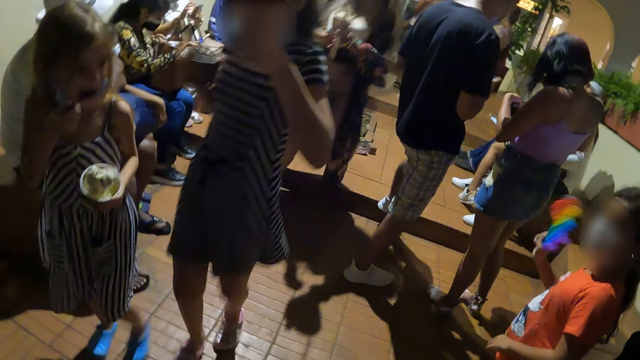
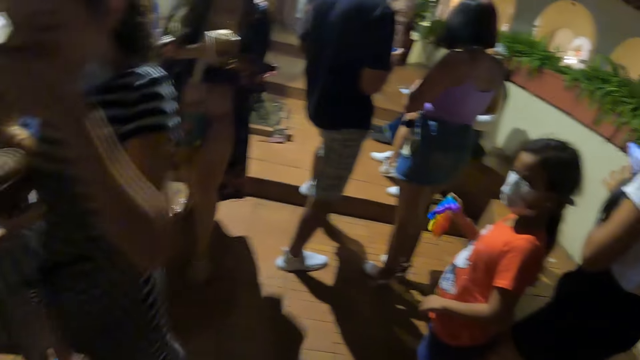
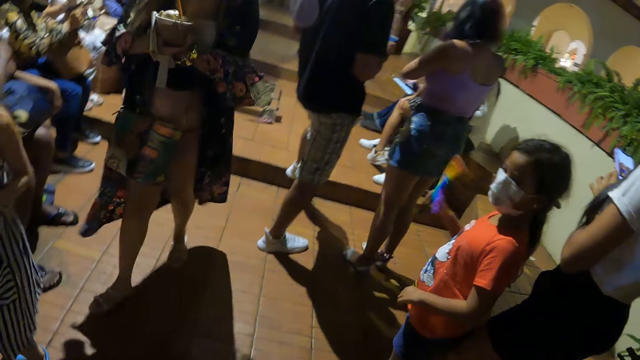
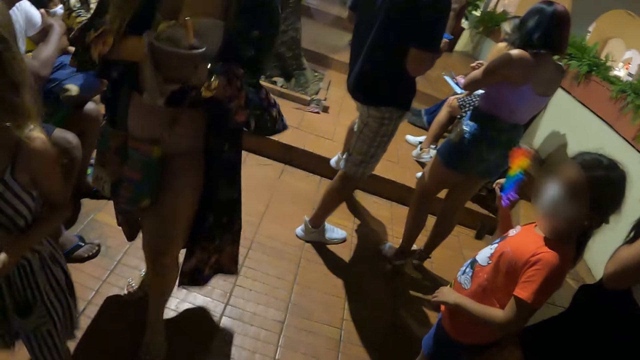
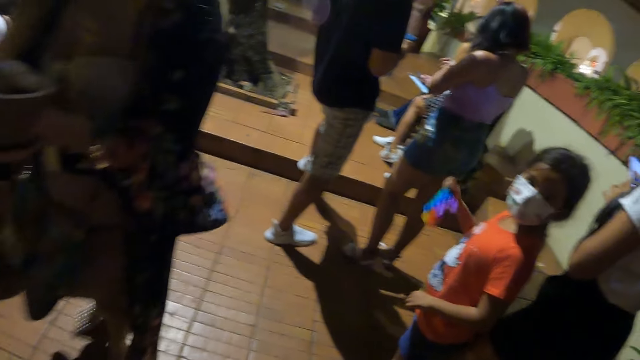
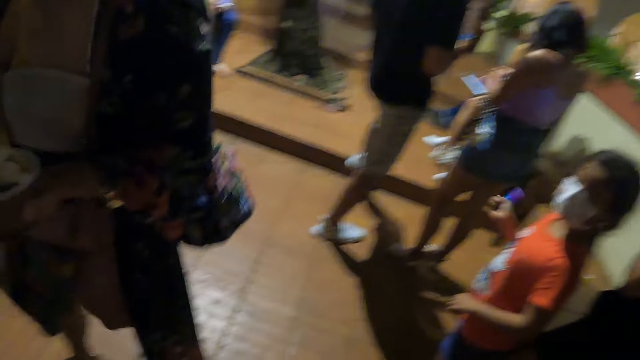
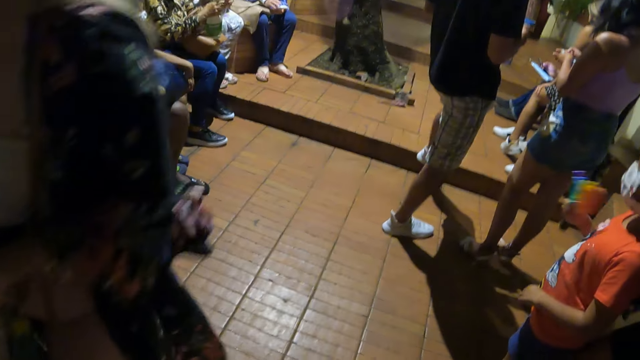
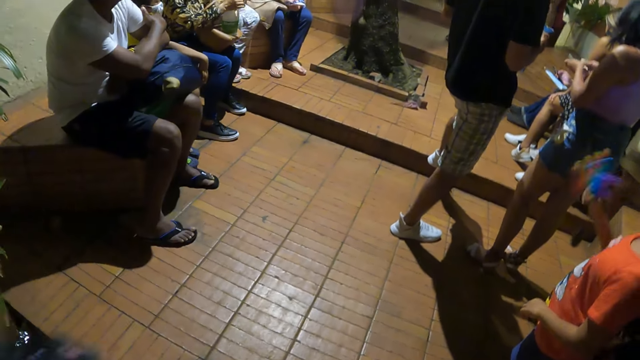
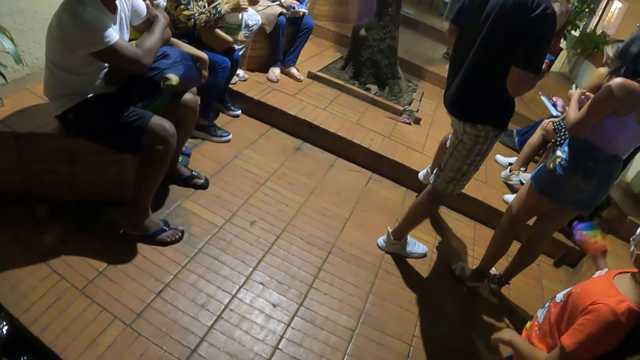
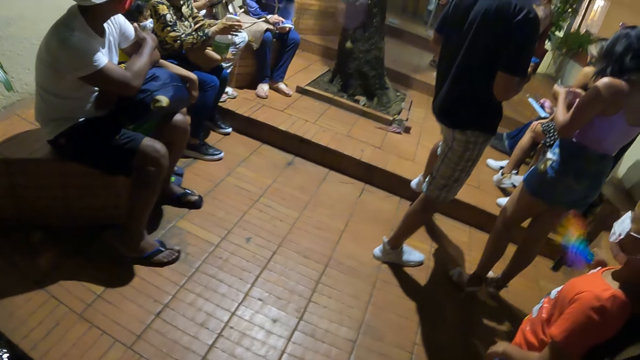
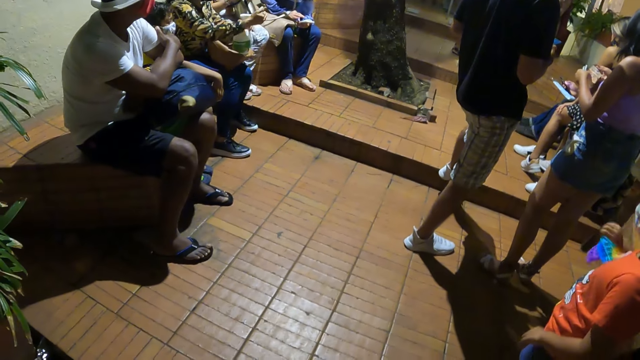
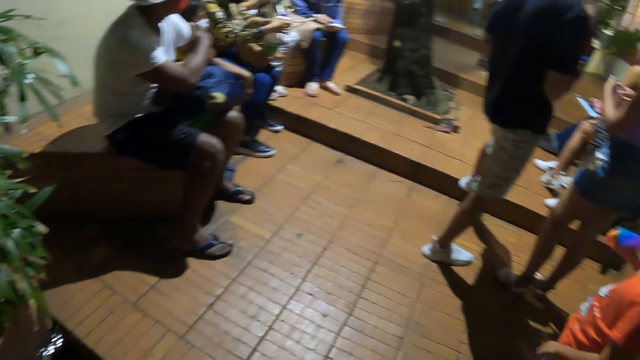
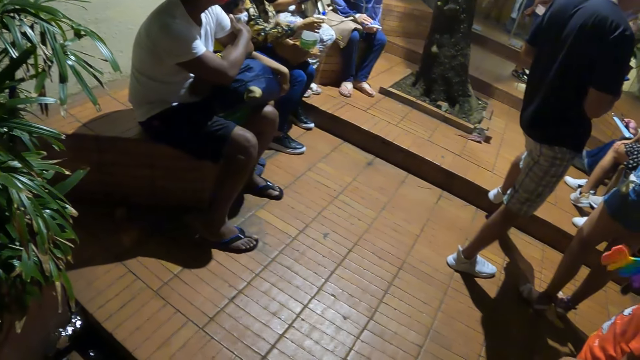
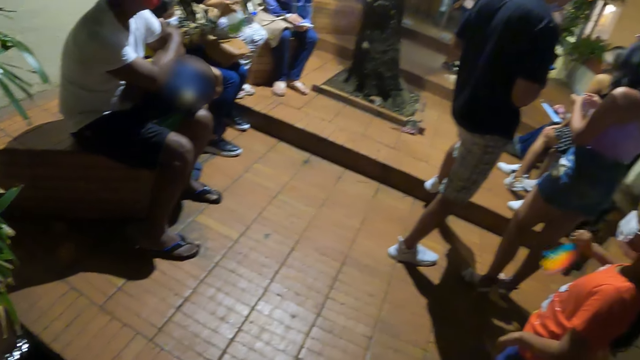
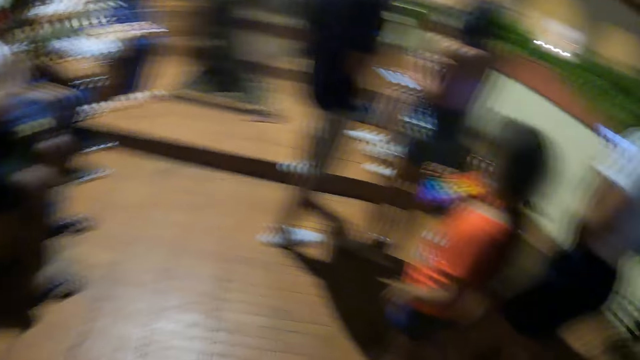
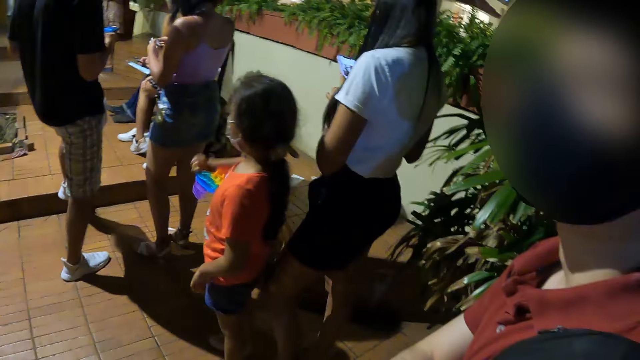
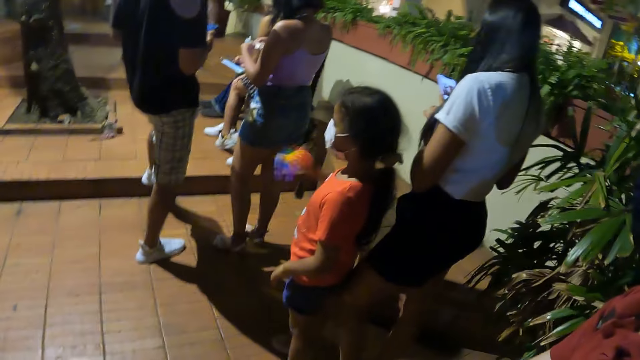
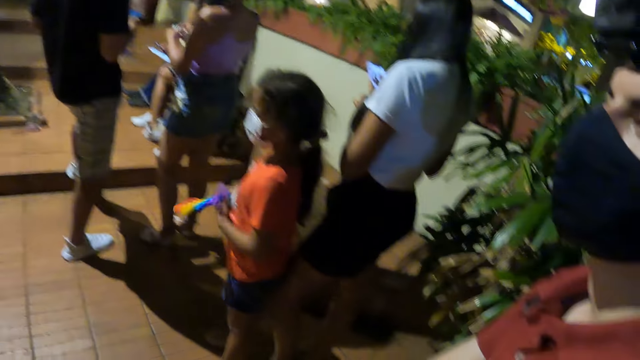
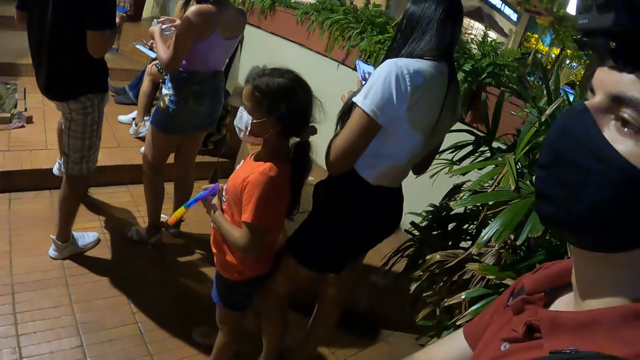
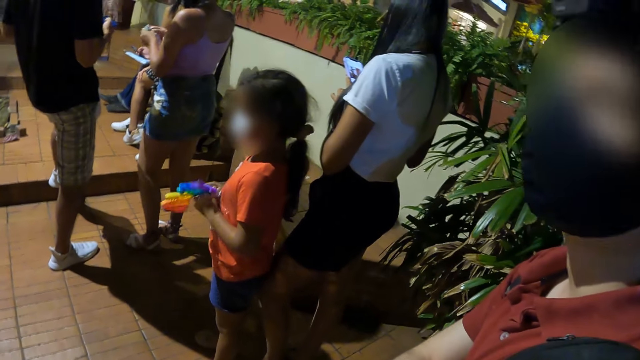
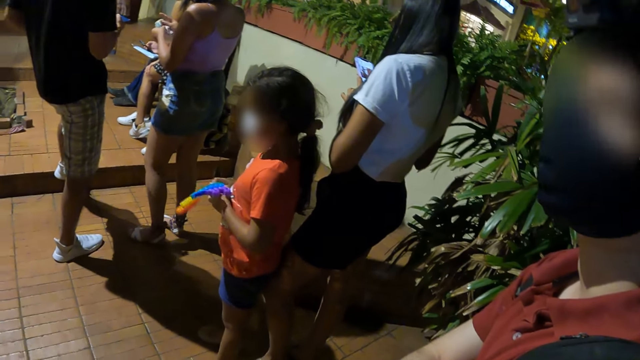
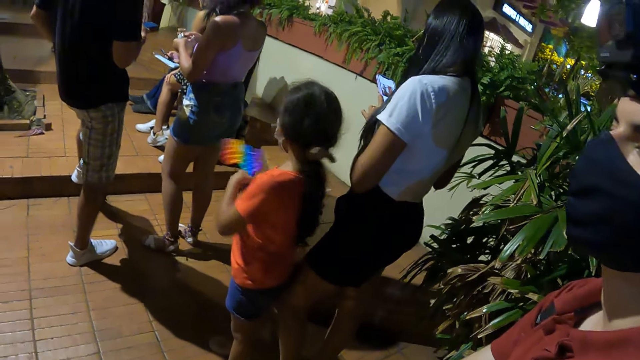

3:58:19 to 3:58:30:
A person looks at the camera wearer. The person plays with an object in the right hand. The camera wearer stares around. The person holds the object with both hands. The camera wearer looks at the person.

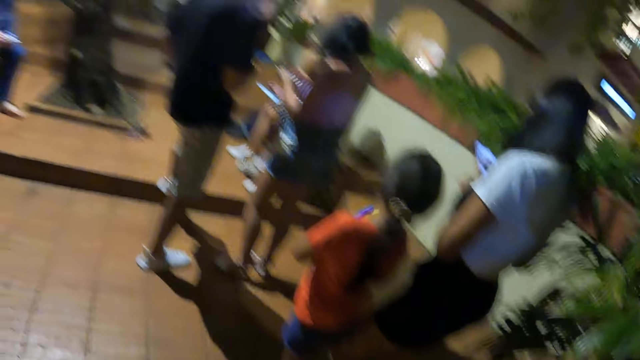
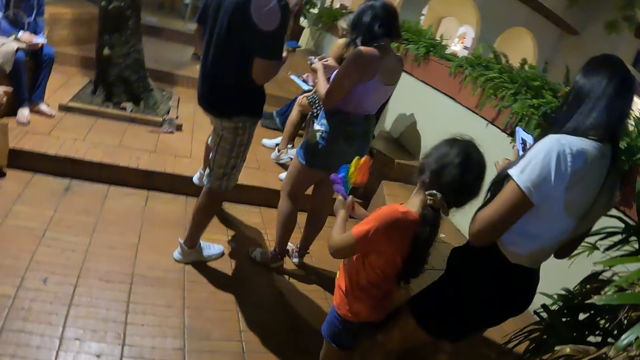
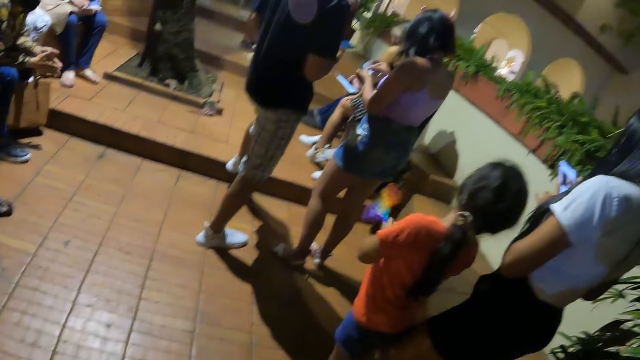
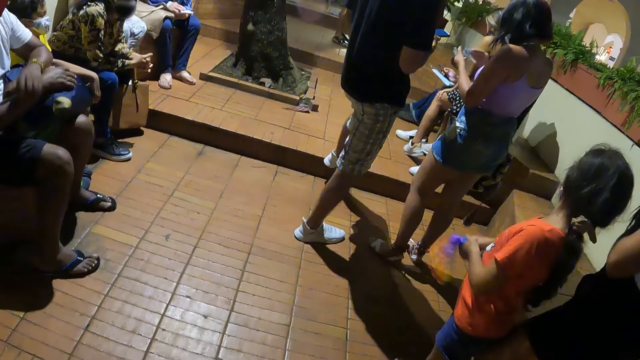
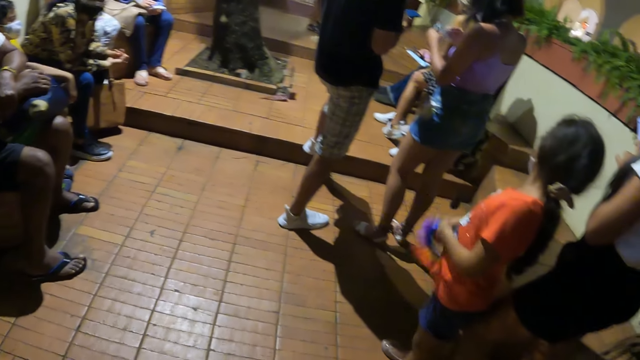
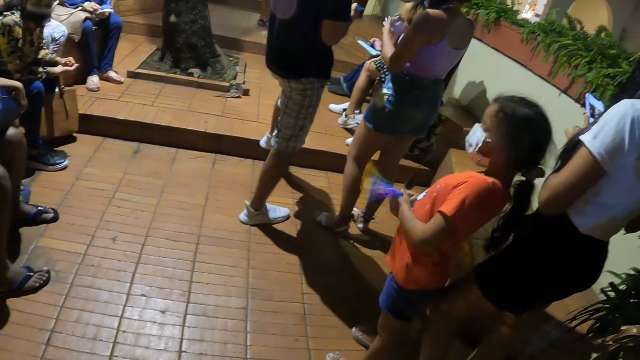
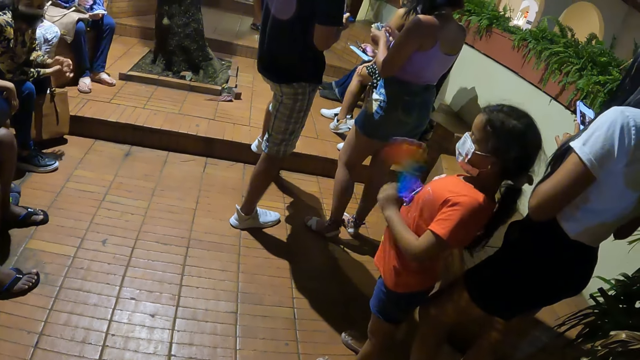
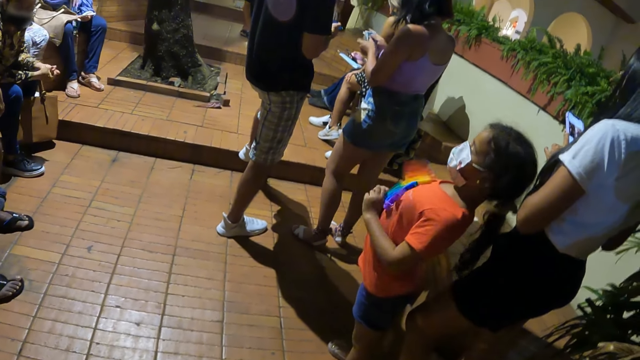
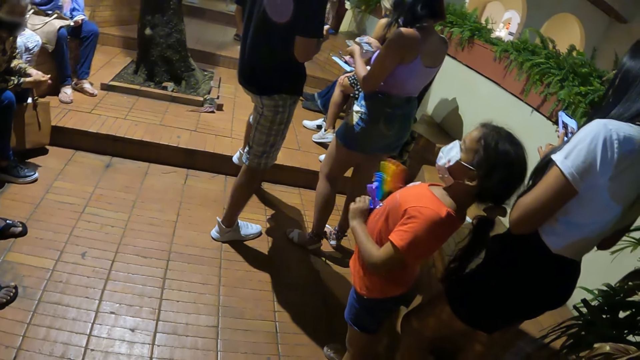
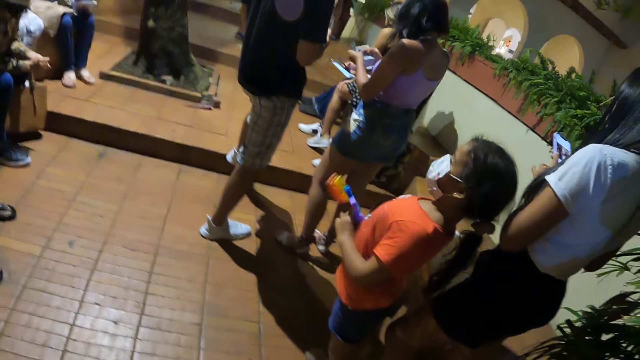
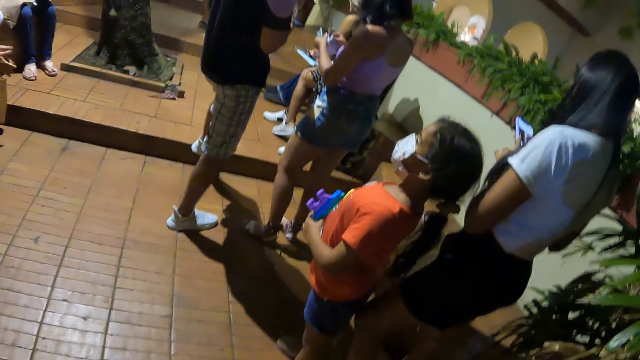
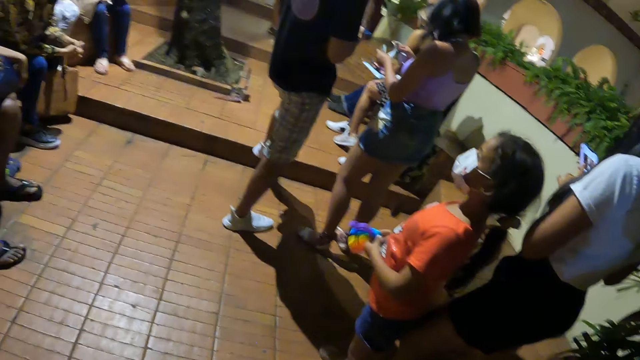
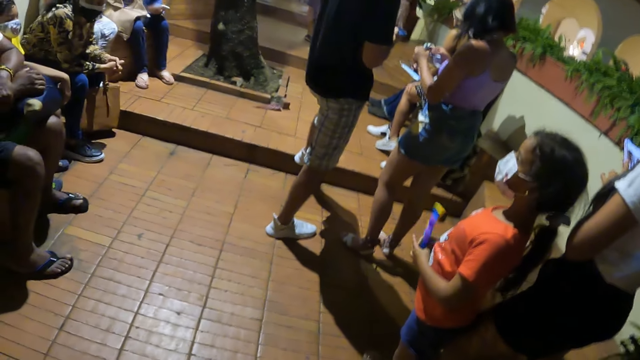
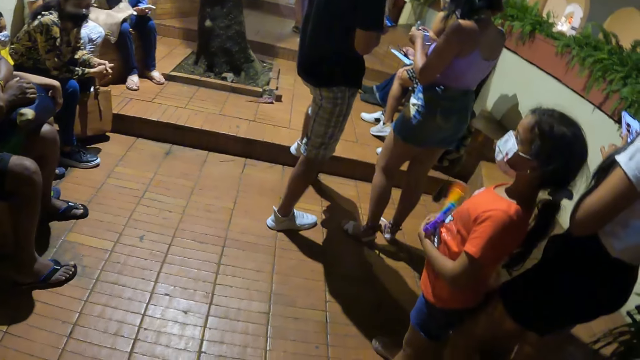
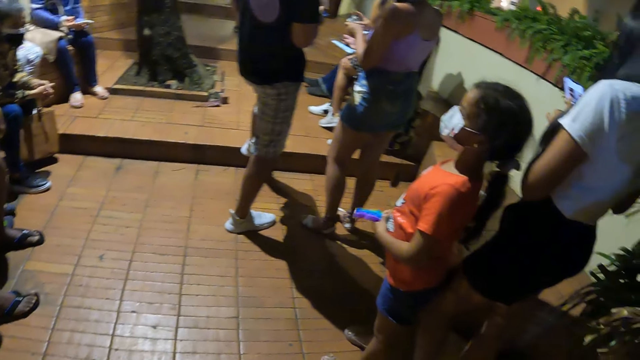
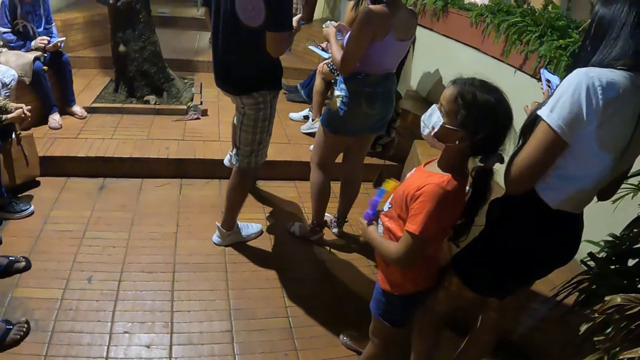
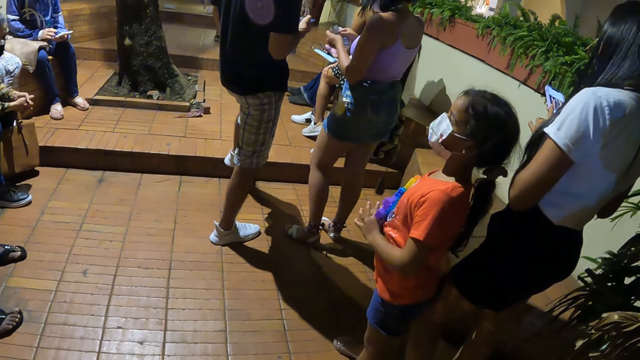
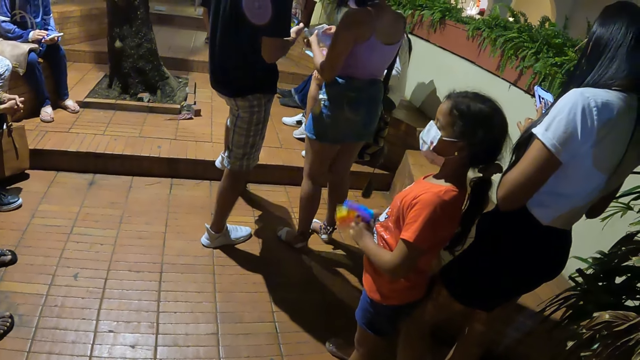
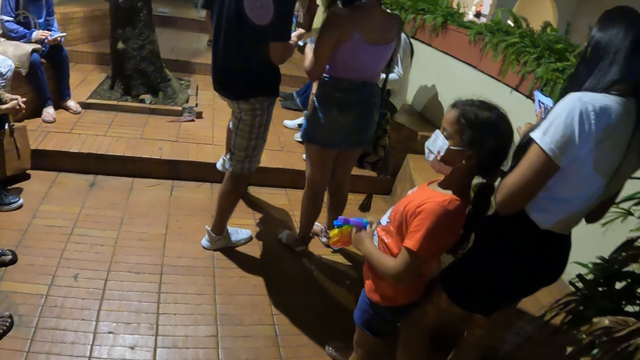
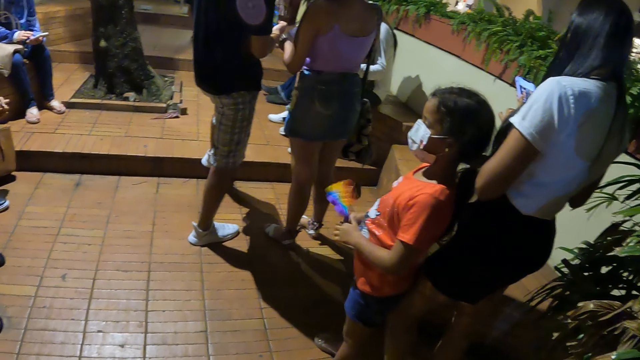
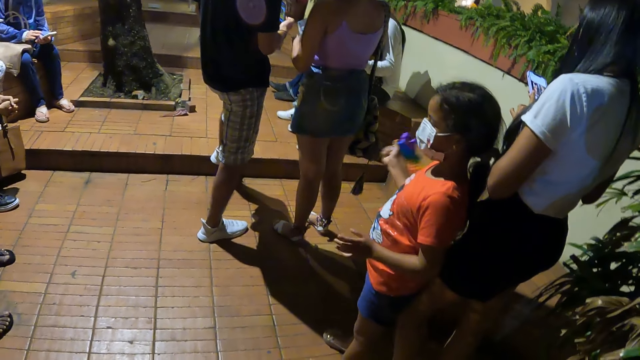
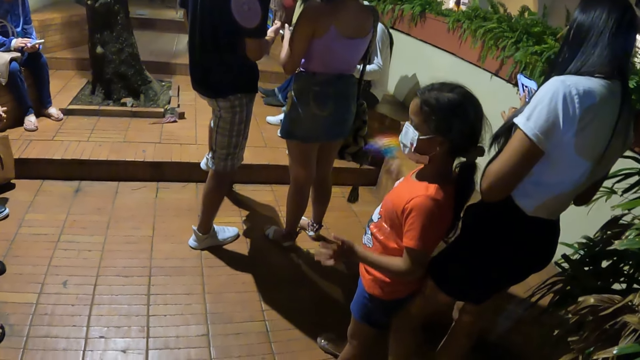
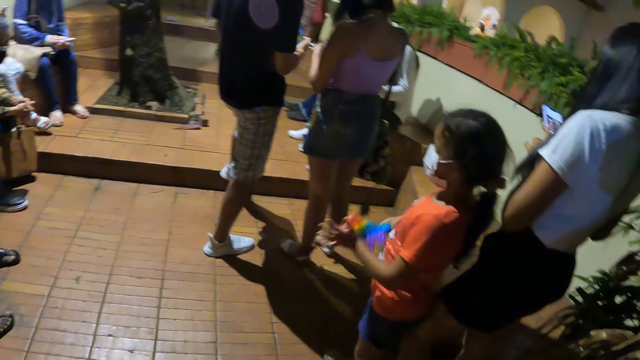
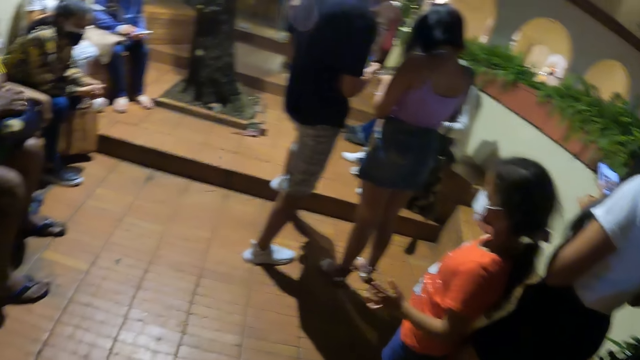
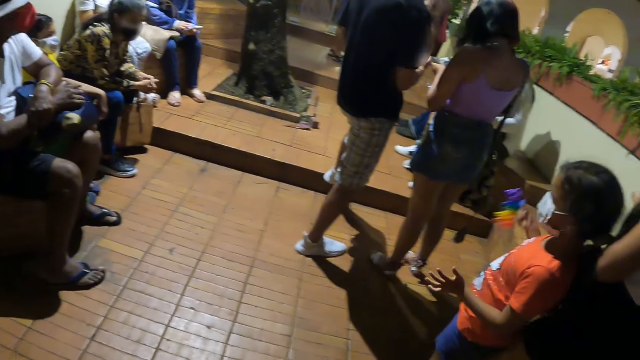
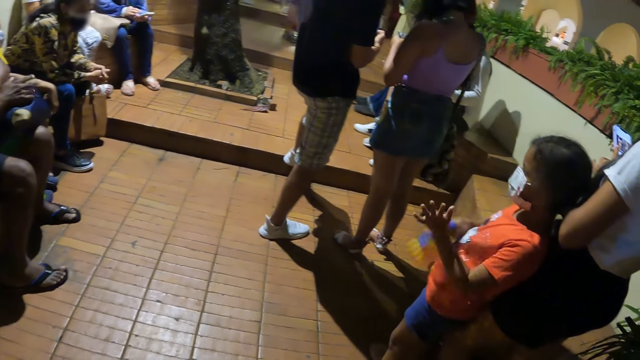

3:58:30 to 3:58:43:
The camera wearer stares around. A person plays with an object in the right hand.
